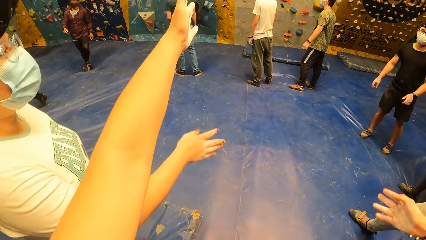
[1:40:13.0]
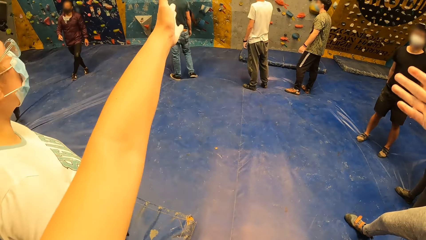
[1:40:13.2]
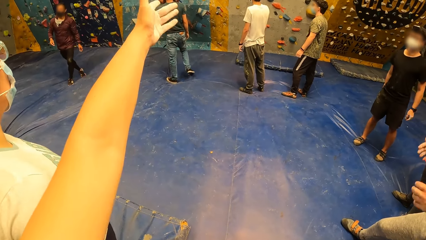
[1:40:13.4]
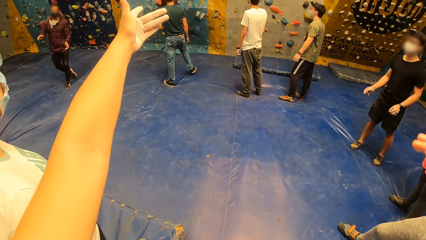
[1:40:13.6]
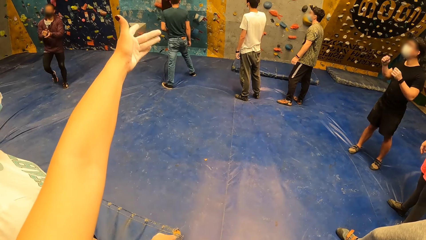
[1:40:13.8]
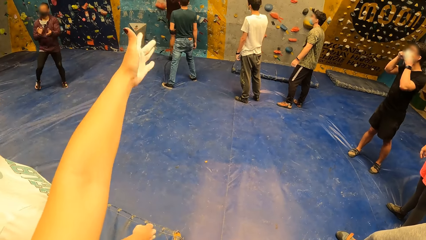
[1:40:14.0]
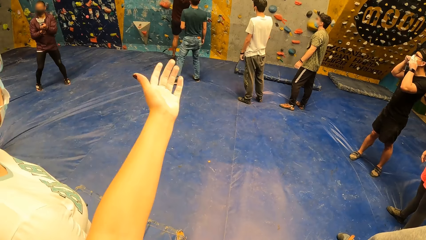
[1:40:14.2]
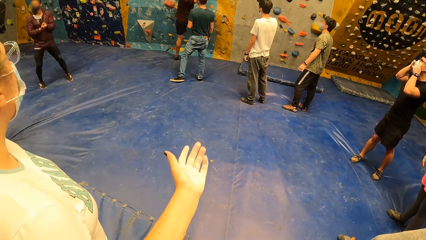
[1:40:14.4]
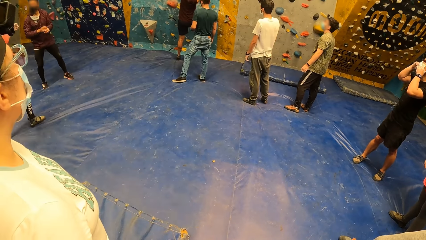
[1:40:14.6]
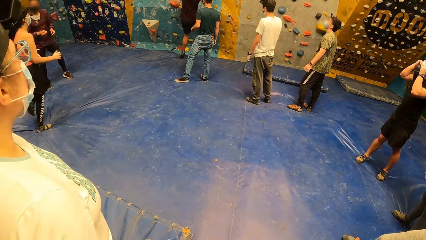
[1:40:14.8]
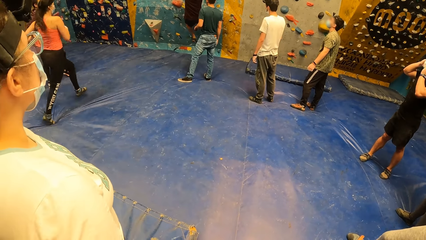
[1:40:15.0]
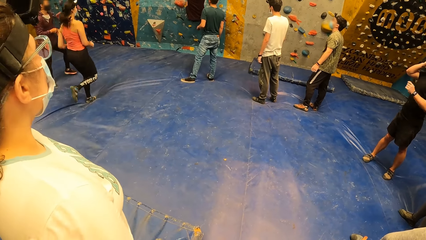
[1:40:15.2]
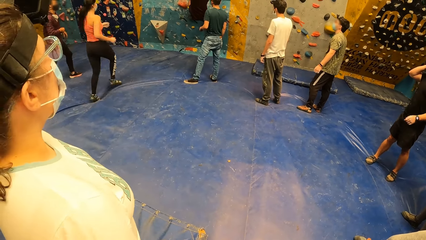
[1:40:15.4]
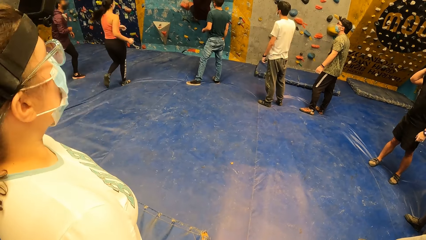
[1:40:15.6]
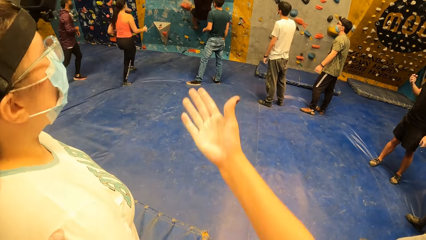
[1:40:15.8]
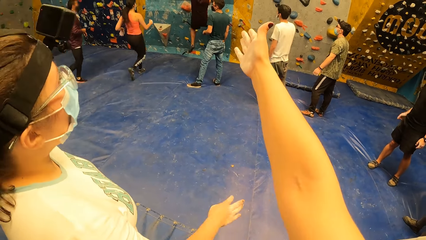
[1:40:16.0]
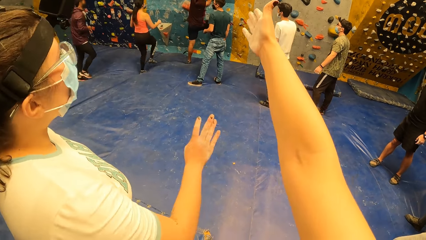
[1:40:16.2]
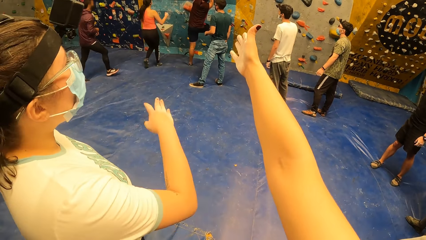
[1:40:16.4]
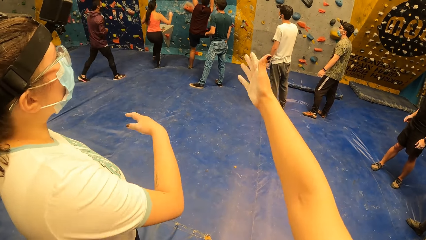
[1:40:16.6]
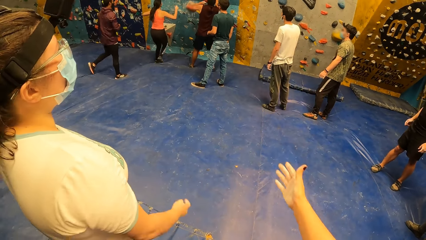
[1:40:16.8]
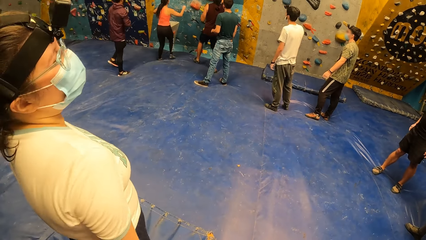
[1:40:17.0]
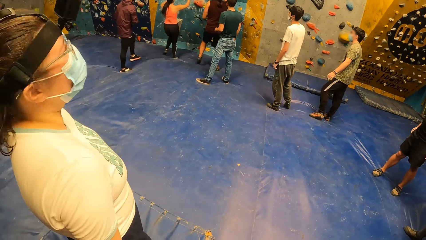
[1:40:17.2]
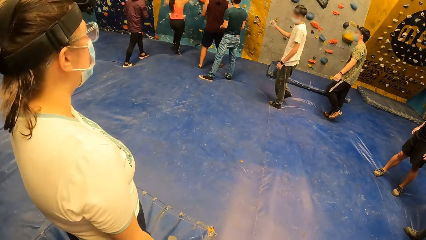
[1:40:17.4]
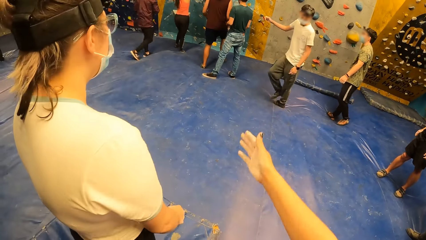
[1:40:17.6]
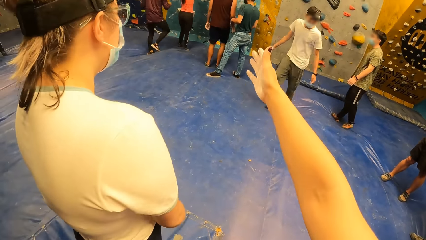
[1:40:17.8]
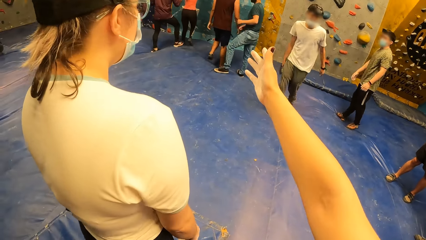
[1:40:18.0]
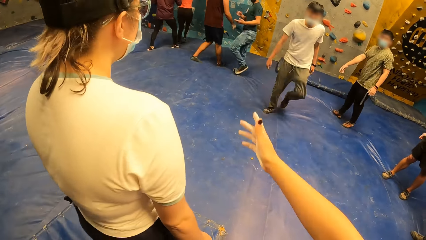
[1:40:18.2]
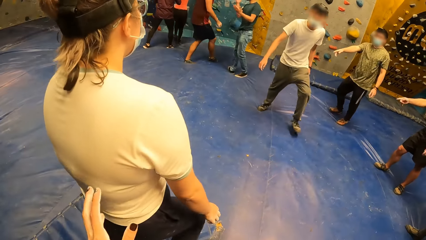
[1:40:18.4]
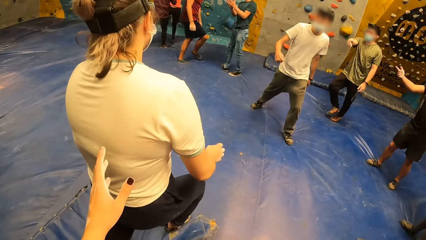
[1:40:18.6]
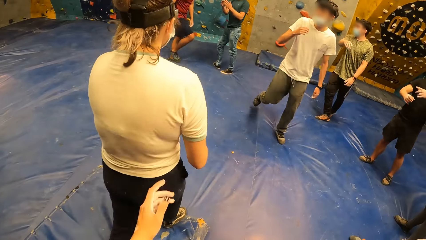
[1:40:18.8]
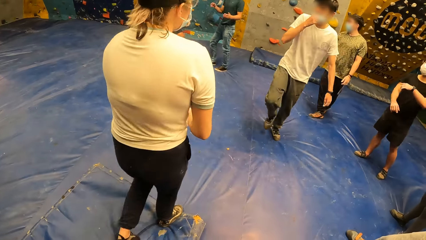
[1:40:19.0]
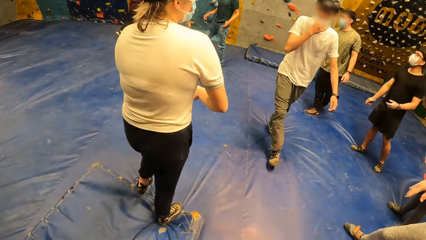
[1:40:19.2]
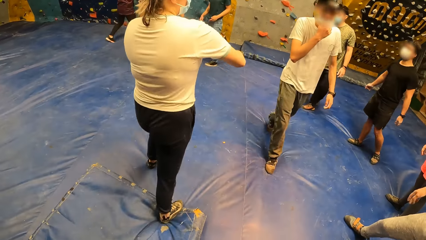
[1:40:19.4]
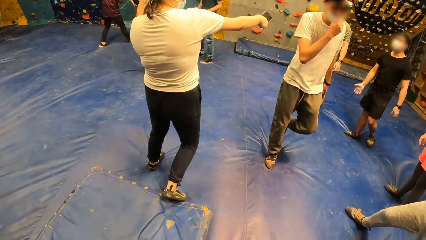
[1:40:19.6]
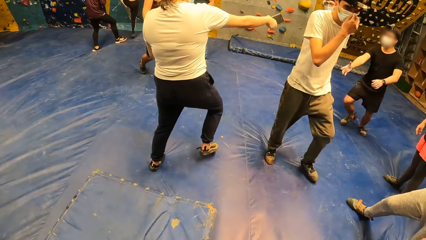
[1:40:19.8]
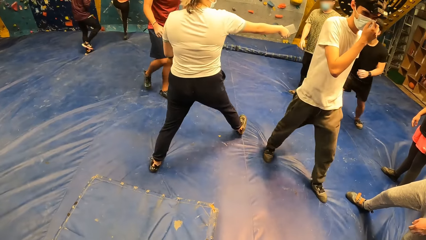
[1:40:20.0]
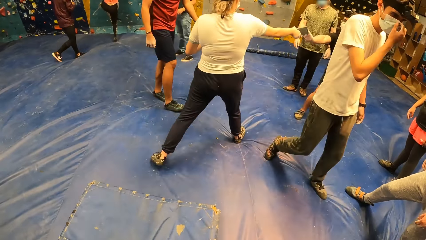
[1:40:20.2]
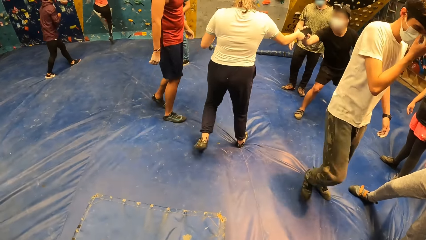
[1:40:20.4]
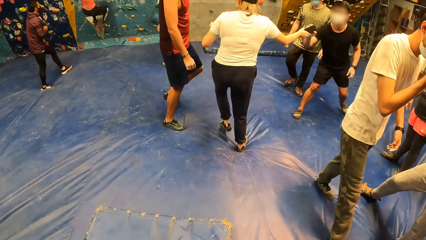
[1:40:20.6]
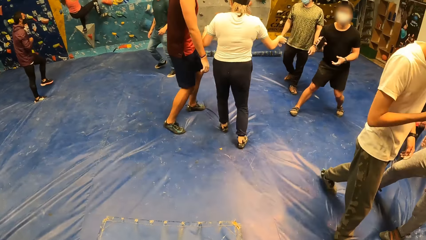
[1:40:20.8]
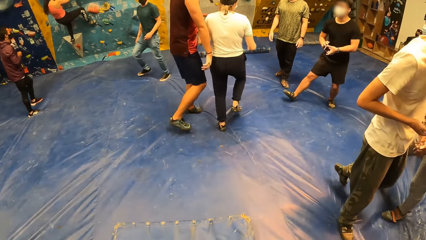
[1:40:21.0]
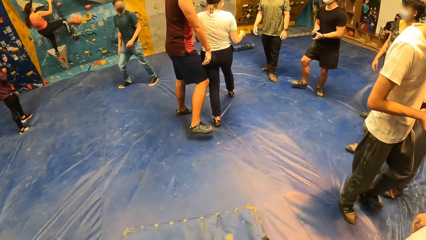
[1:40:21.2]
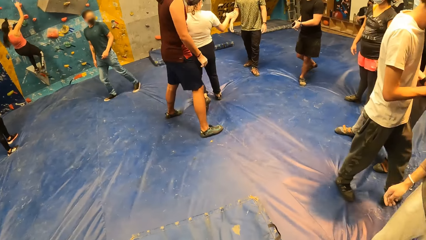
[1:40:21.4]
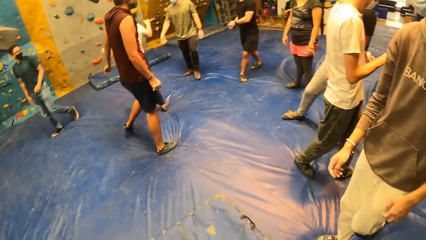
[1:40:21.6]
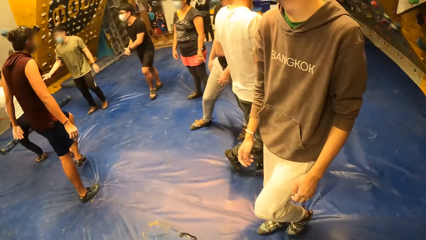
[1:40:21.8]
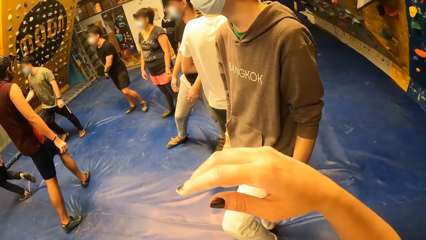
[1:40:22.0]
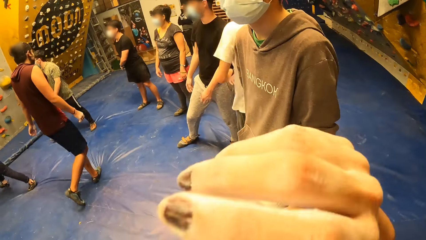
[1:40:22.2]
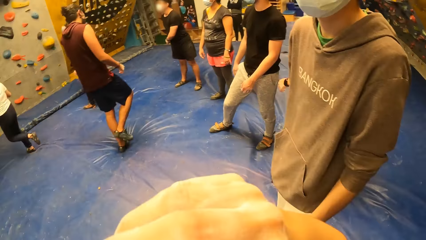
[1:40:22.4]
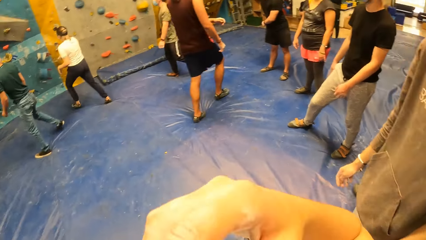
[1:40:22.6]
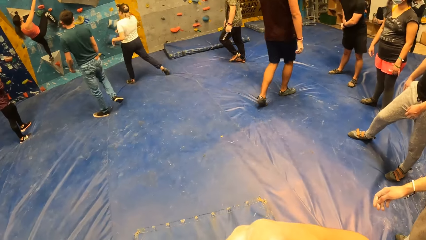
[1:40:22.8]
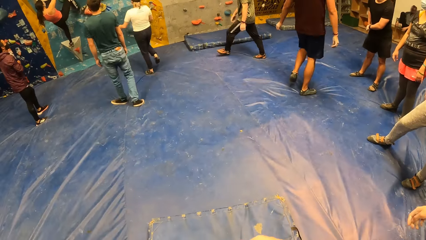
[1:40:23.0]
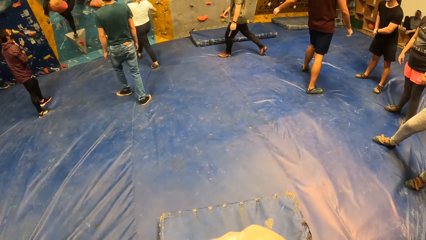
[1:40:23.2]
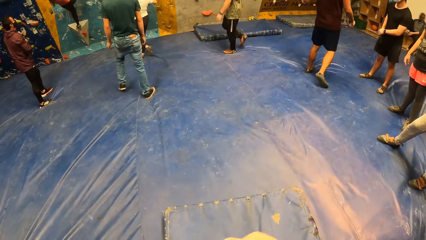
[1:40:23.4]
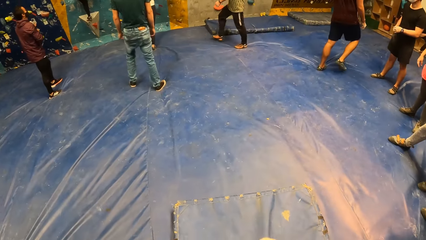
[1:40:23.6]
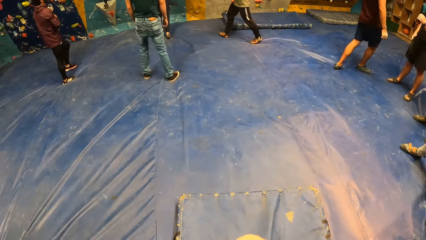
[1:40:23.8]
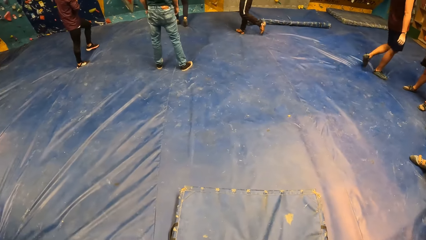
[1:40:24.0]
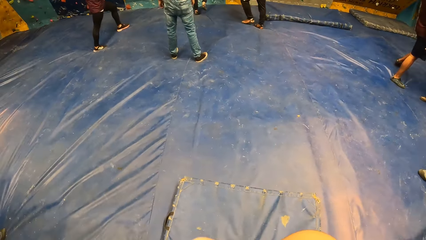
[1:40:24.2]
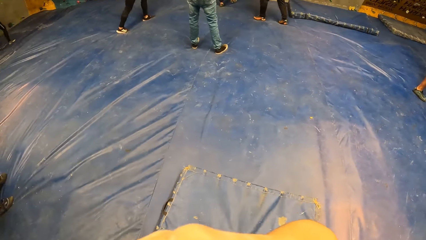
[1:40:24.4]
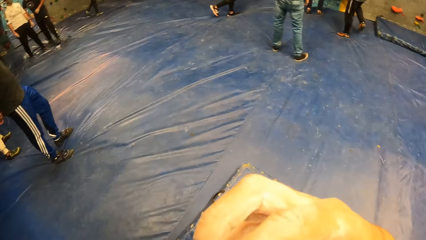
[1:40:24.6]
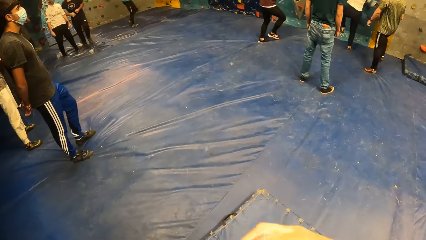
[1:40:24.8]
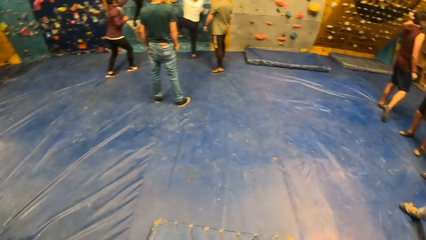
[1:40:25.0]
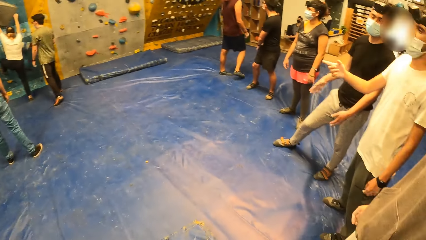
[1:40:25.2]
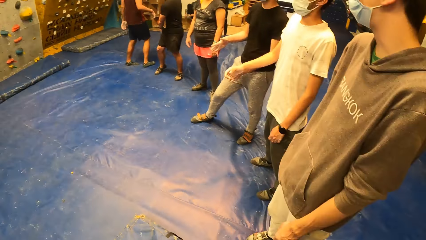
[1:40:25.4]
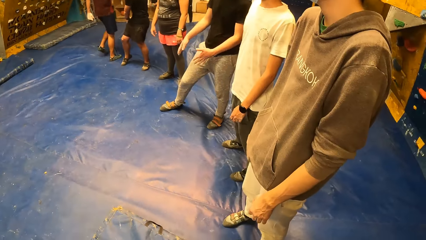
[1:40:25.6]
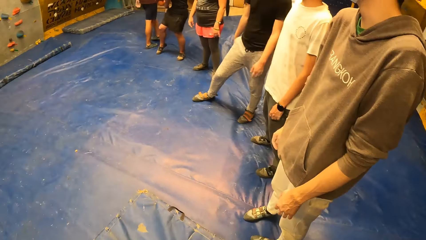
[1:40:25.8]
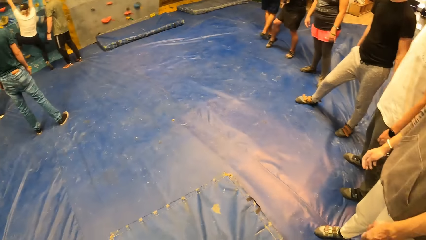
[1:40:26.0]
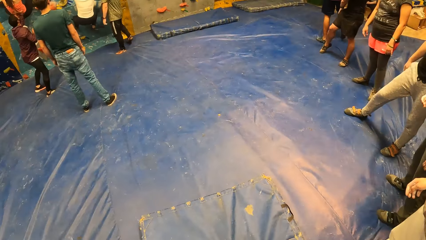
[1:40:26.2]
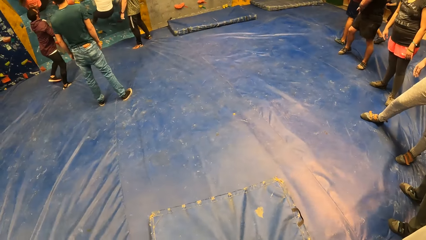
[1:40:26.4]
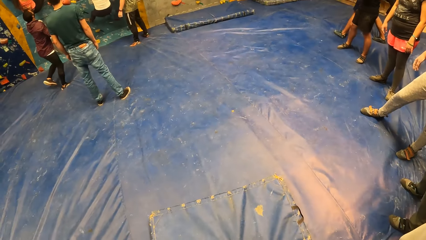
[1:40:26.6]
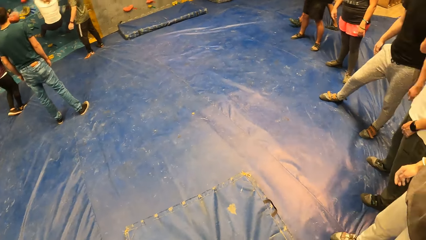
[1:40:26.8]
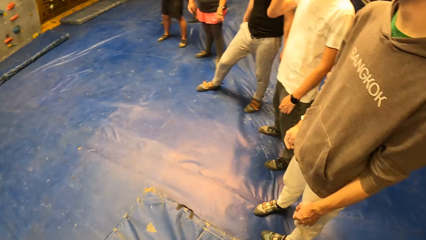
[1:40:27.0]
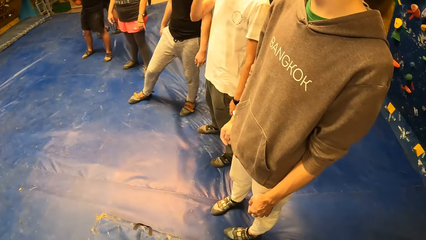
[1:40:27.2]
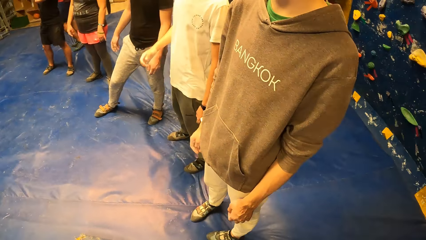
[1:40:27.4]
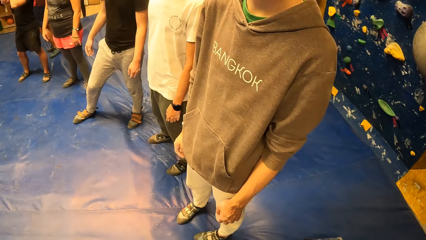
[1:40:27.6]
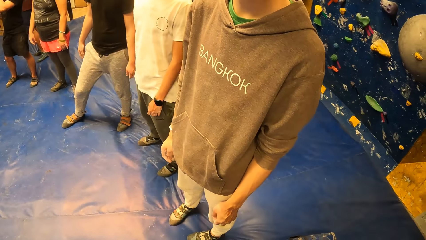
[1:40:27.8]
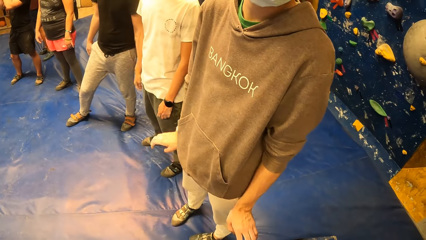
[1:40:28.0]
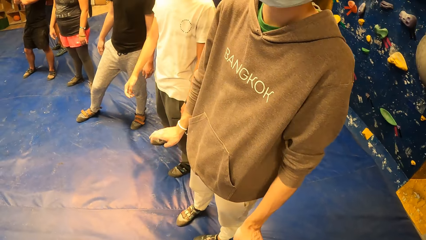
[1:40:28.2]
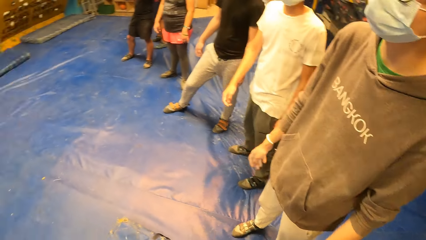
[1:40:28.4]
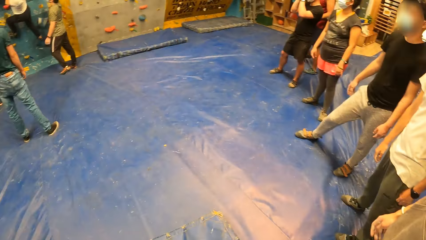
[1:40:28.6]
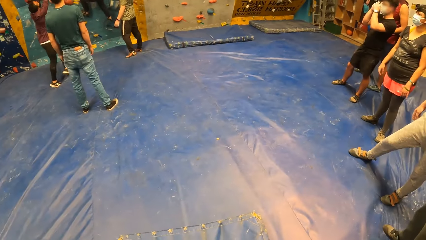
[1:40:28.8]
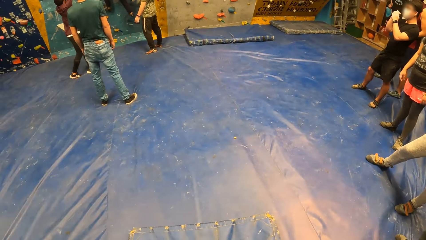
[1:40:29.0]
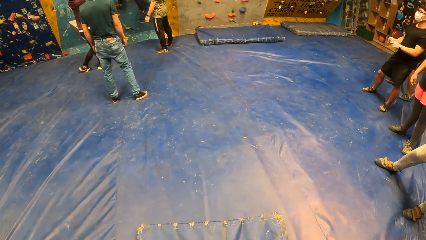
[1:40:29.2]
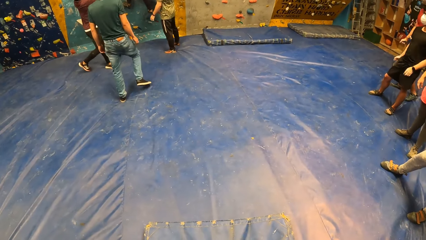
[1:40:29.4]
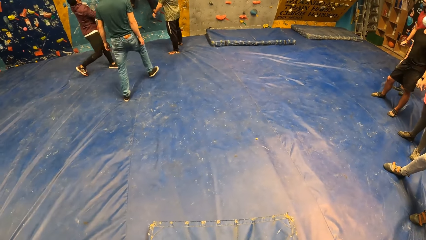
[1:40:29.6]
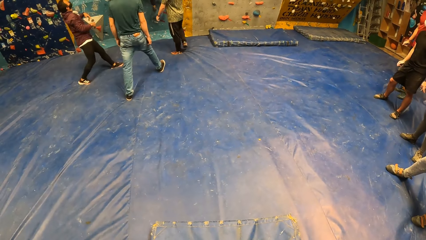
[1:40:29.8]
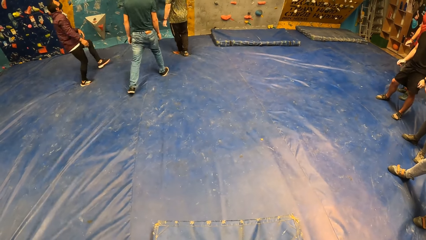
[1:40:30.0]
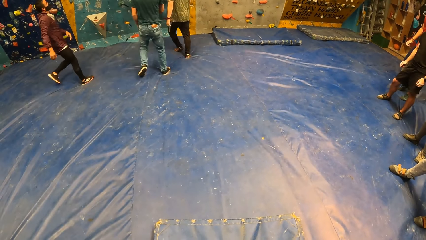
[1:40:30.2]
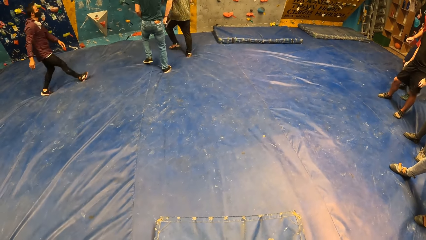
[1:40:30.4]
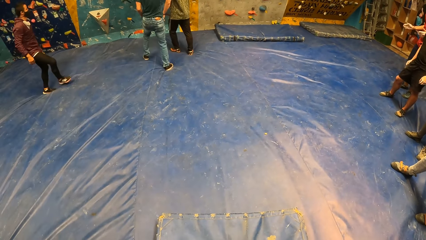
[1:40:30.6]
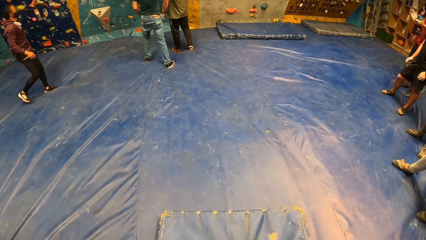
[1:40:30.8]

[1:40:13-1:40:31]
The camera wearer talks to a woman. She raises her hands gesturing. A person climbs the wall. Another person runs towards the climbing wall. The camera wearer gestures using her hands, talks to the woman and pushes the back of the woman. A third person walks away from the climbing wall. The woman walks towards the climbing wall. The woman passes the phone in her right hand to a man's right hand. The second person climbs the wall. The man passes the phone from his right hand to his left hand. The camera wearer looks around. She gestures using her hand. She looks around. She looks around towards the climbing wall. She looks around towards her right. She looks around towards the climbing wall. The woman climbs the climbing wall. The camera wearer looks around towards the people on her right. She talks to another person. She looks around towards the climbing wall.
